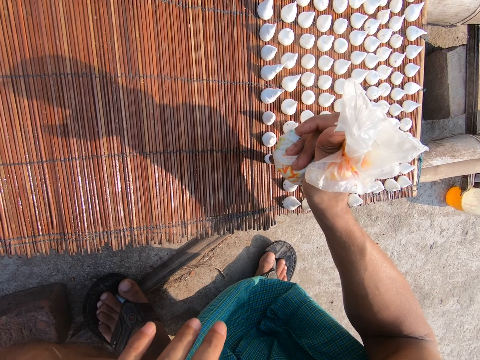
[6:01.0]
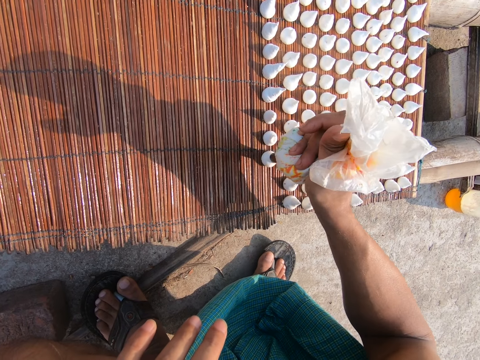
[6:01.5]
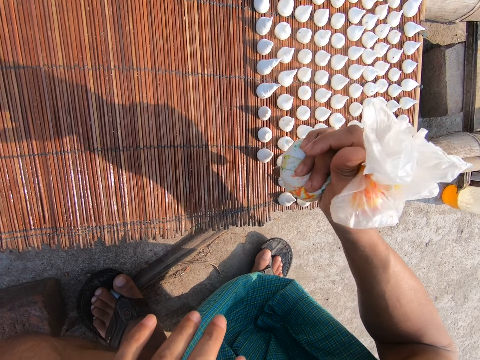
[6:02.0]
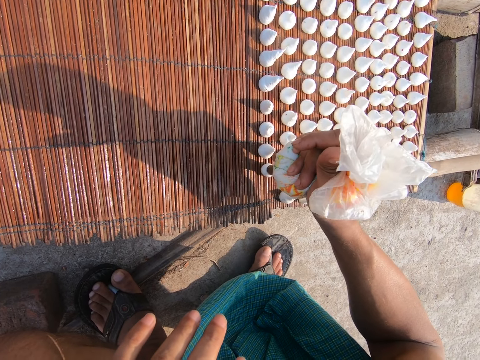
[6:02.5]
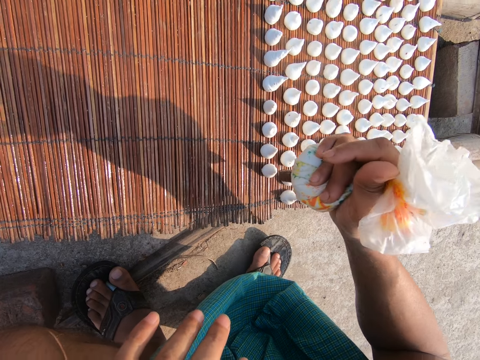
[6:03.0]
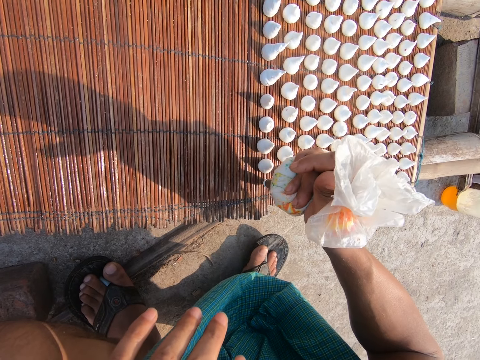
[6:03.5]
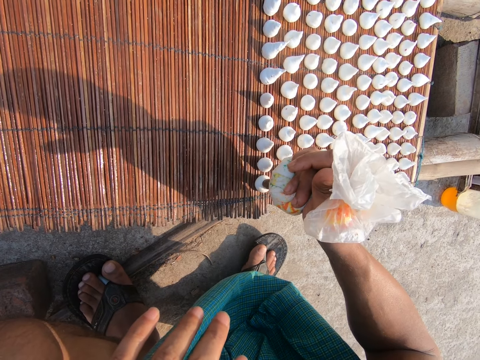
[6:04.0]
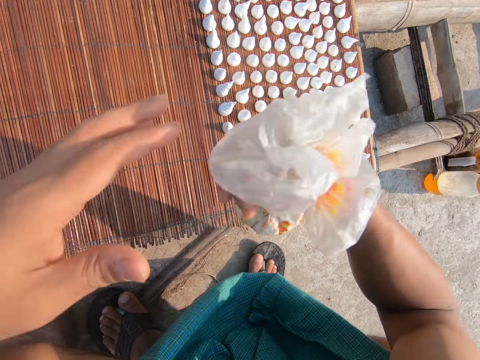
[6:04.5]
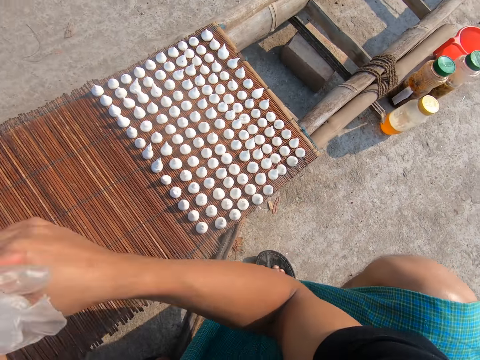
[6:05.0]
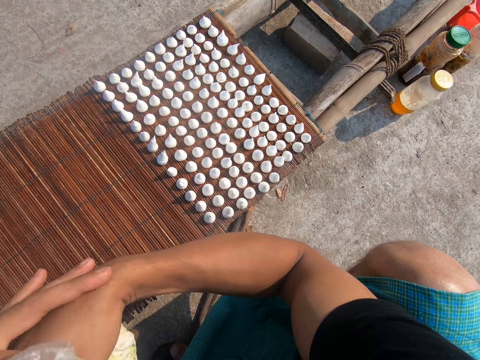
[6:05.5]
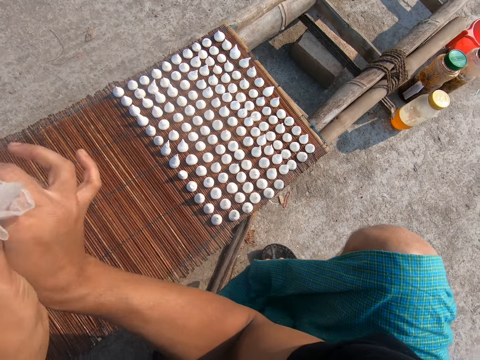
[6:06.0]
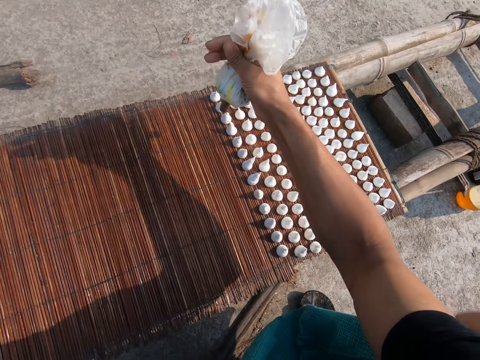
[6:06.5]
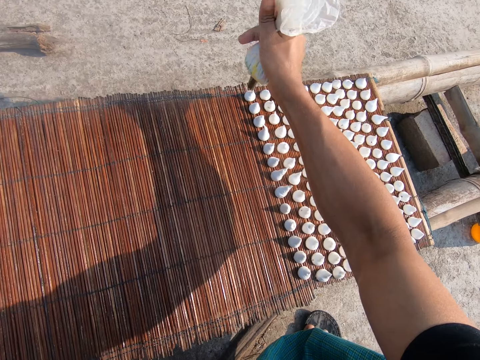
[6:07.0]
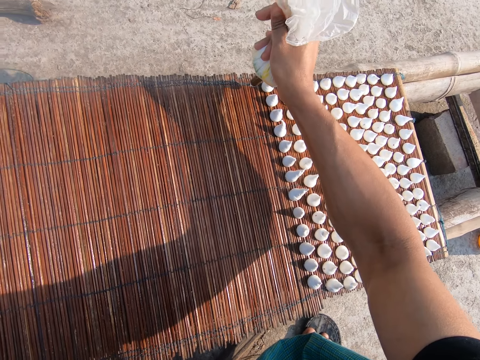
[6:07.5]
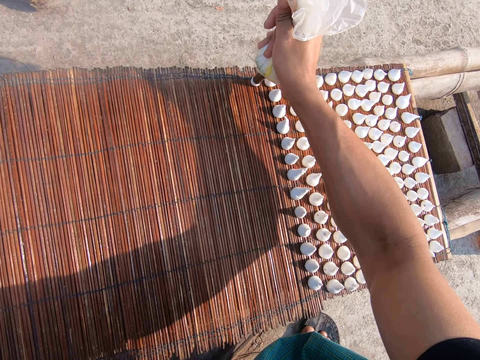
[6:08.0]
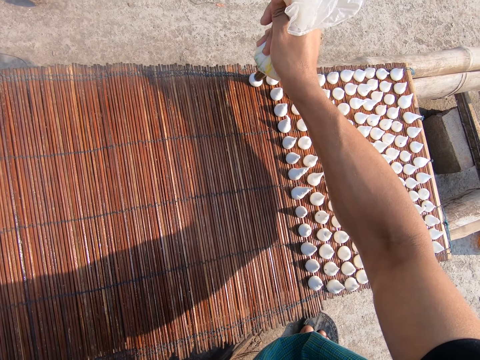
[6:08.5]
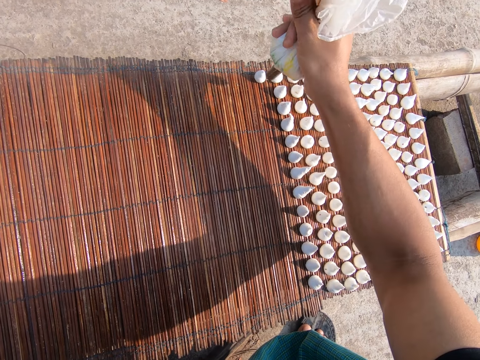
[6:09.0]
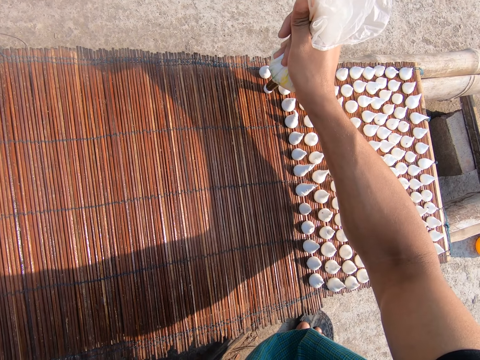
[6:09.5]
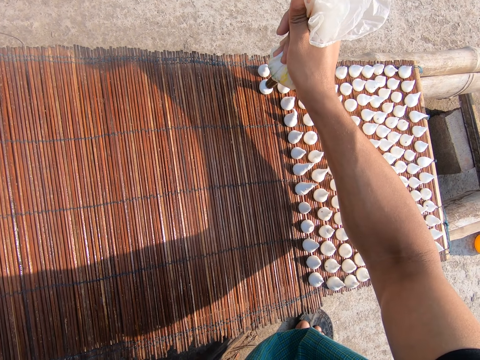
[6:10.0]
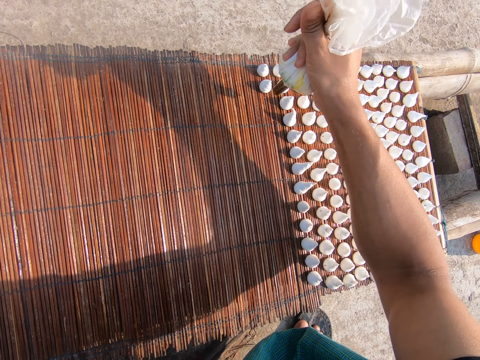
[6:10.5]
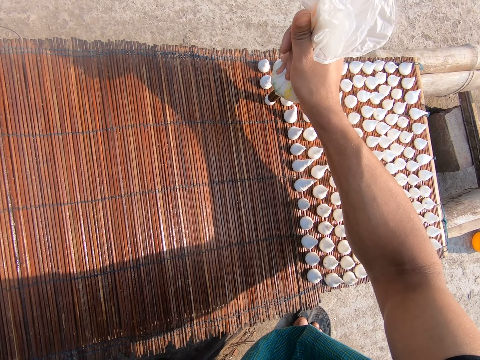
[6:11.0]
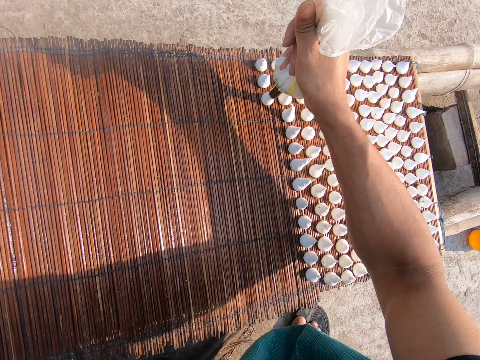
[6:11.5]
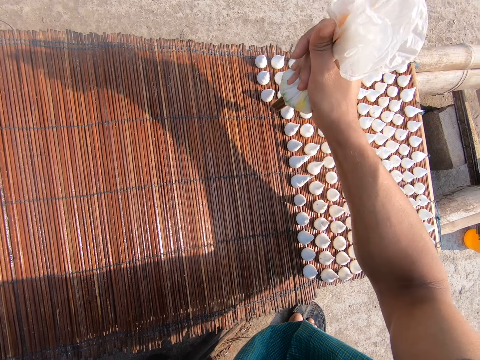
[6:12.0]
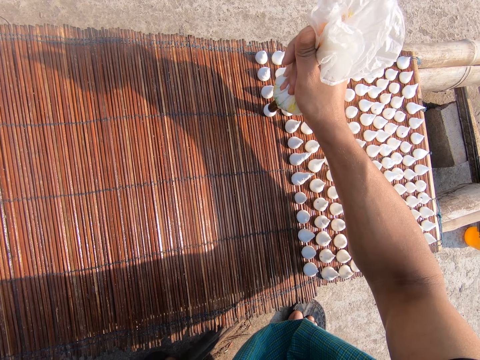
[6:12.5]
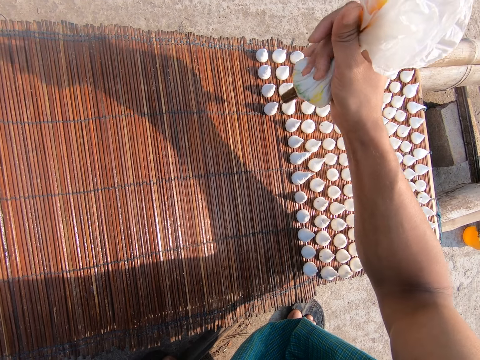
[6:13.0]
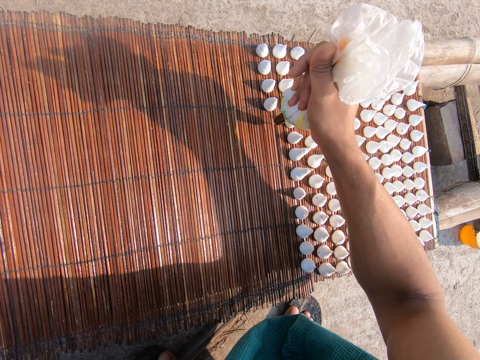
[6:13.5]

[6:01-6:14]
The camera wearer twists the cellophane wrap in his right hand with his left hand. He squeezes lentil paste out of the cellophane wrap on the mat on the wooden platform with his right hand.

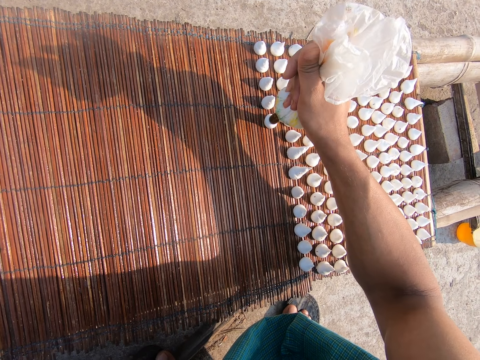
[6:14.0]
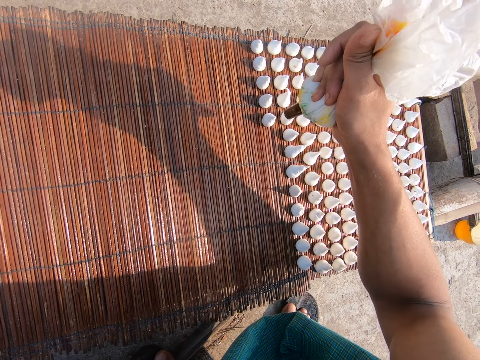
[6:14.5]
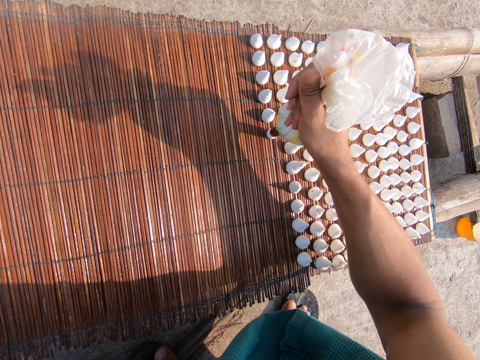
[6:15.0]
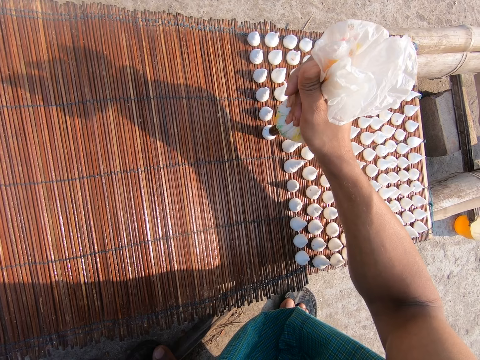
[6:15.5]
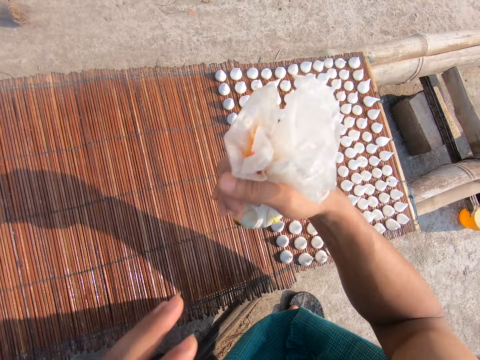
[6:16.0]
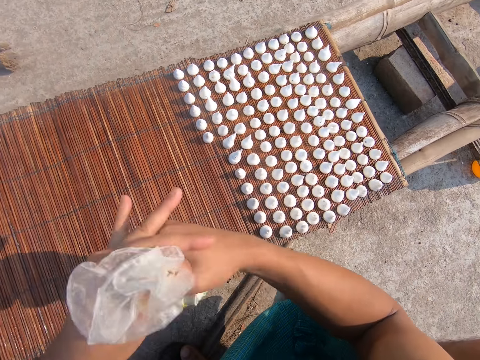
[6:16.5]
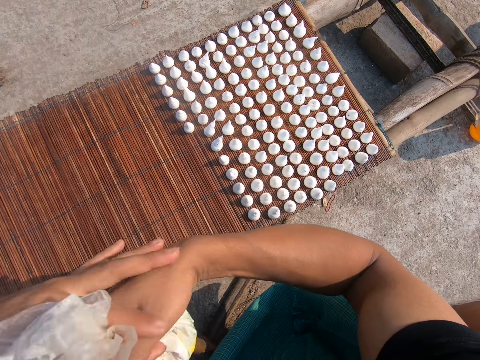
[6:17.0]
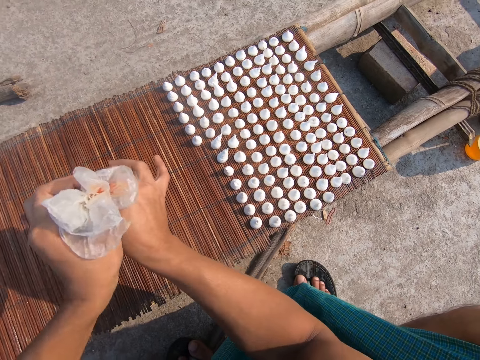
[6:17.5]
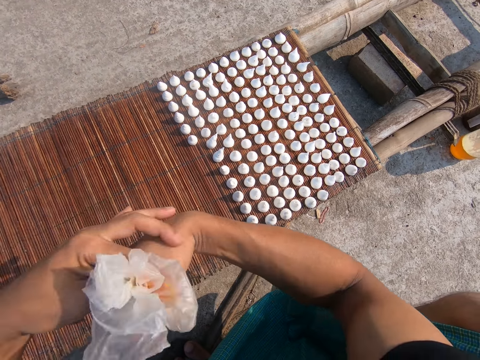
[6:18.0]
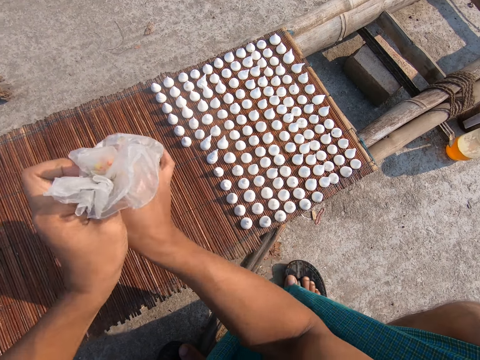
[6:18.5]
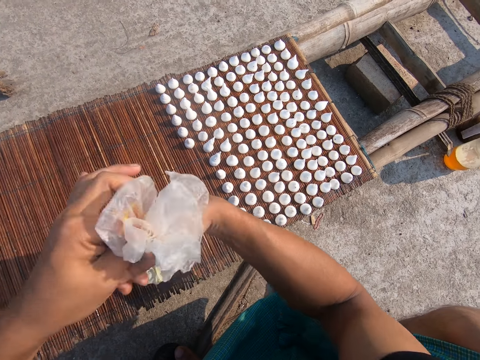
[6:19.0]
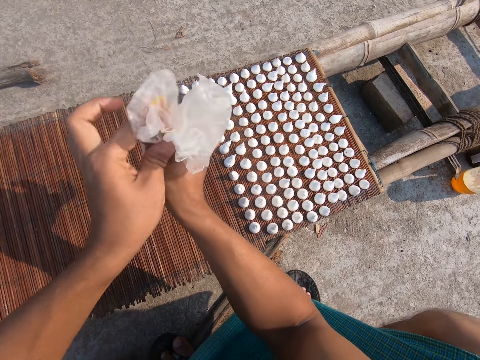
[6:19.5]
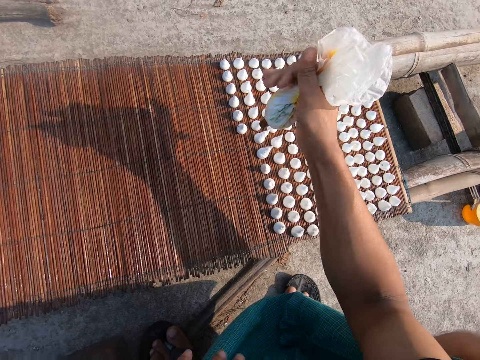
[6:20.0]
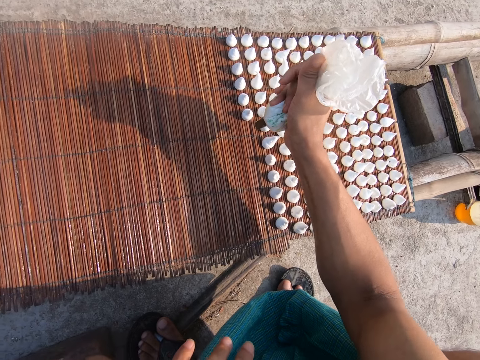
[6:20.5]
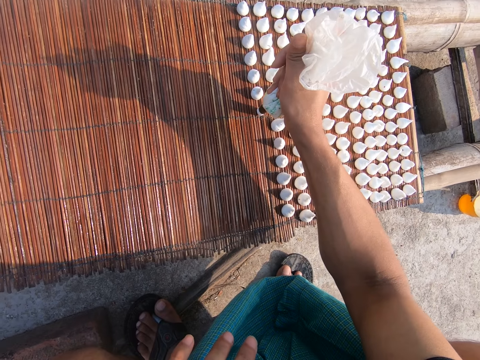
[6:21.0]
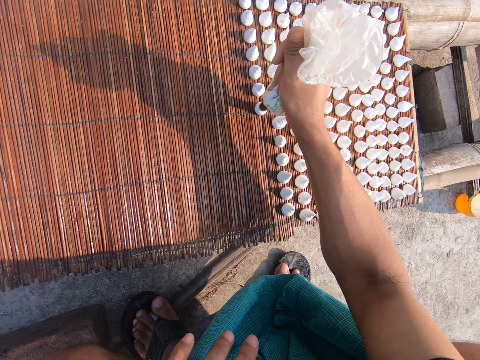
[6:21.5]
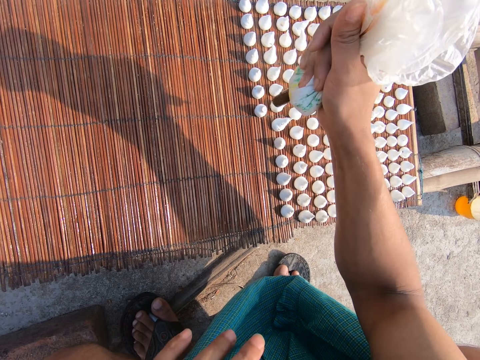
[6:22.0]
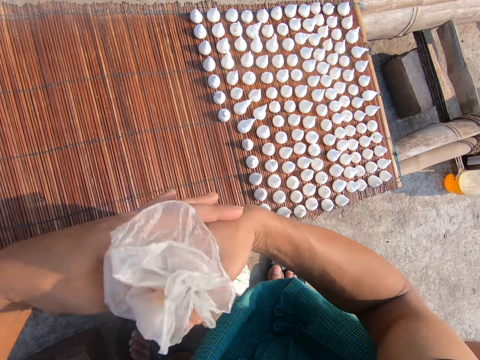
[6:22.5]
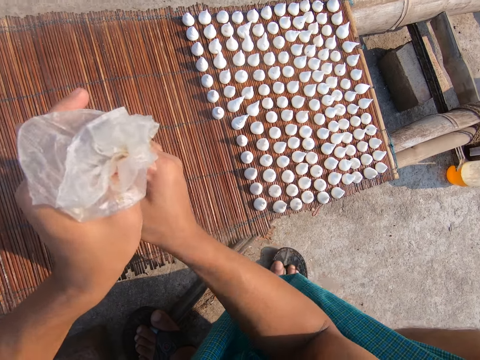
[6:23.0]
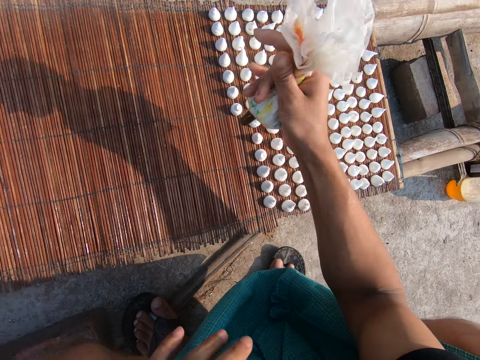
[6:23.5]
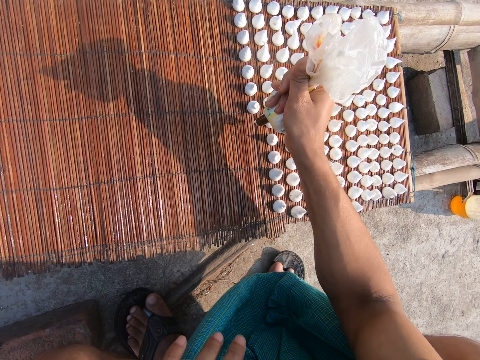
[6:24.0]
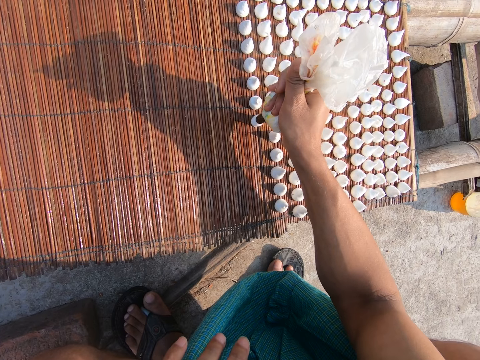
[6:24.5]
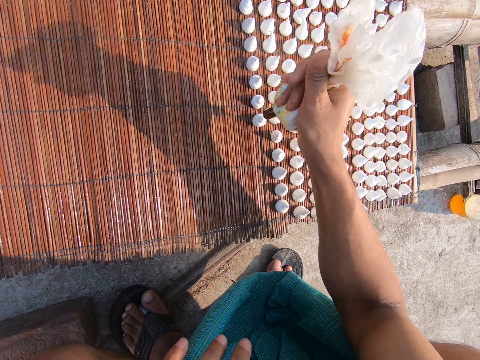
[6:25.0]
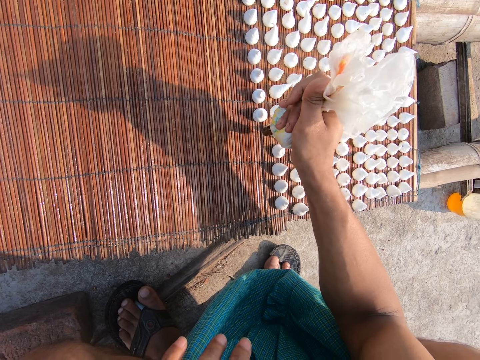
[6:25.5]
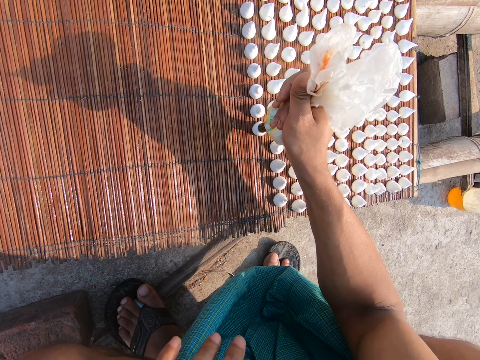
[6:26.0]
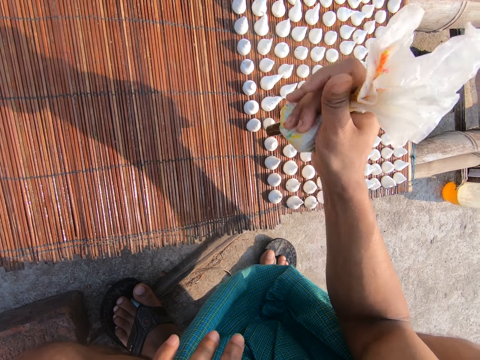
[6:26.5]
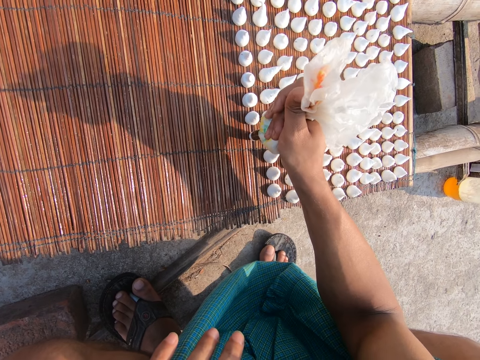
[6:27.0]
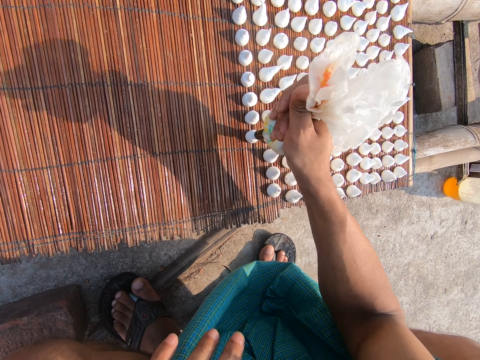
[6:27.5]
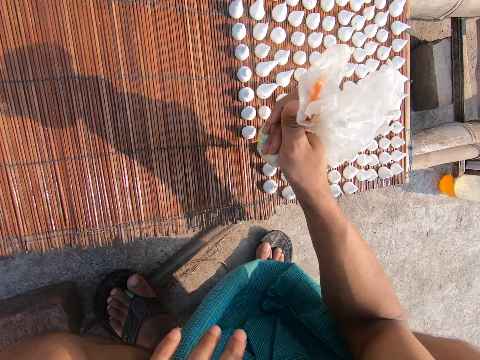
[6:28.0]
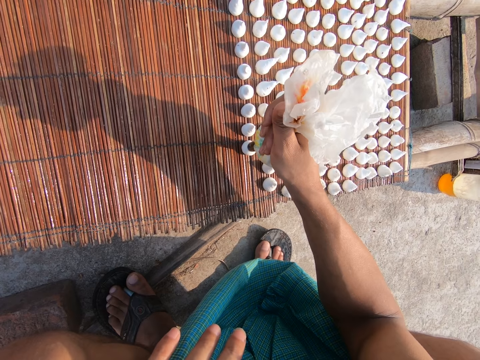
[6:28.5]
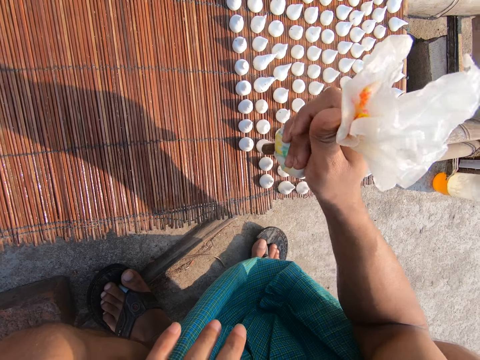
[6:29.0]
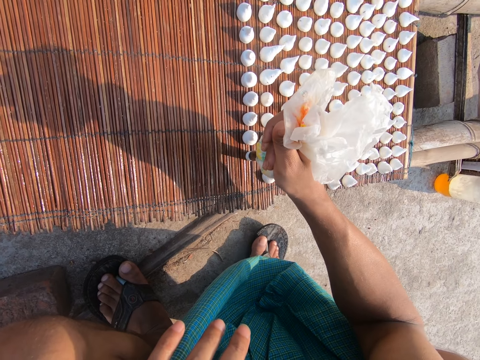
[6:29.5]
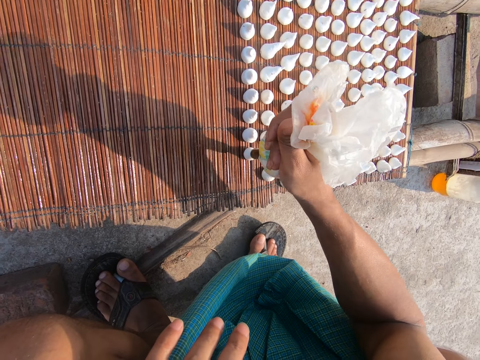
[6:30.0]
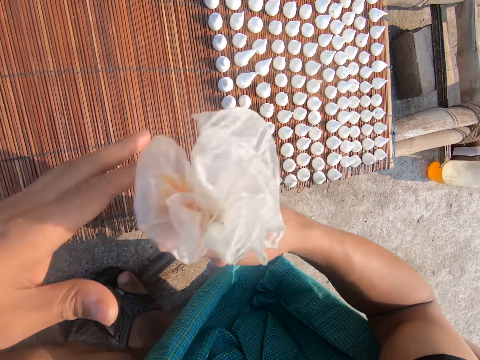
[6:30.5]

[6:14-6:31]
The camera wearer twists the cellophane wrap in his right hand with his left hand. He squeezes lentil paste out of the cellophane wrap on the mat on the wooden platform with his right hand. He twists the cellophane wrap in his right hand with his left hand. He squeezes lentil paste out of the cellophane wrap on the mat on the wooden platform with his right hand. He puts the dough on the board.
